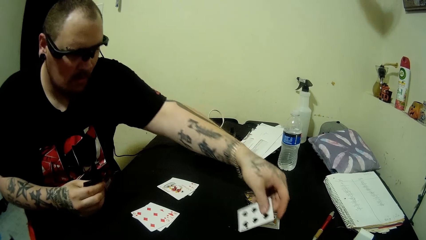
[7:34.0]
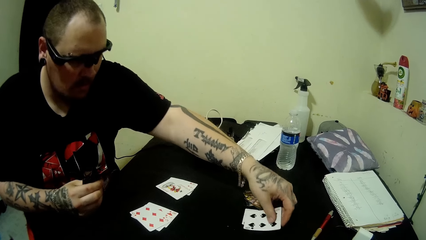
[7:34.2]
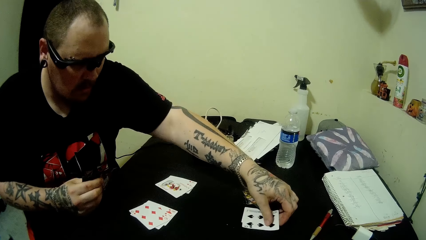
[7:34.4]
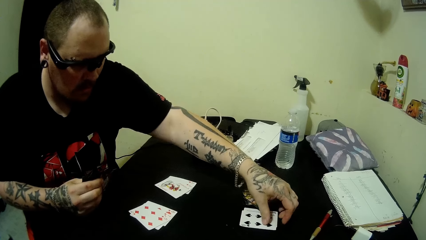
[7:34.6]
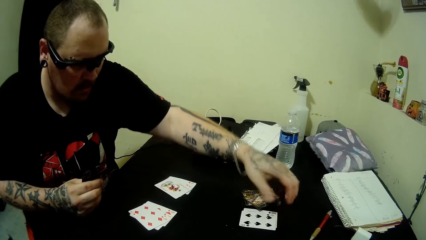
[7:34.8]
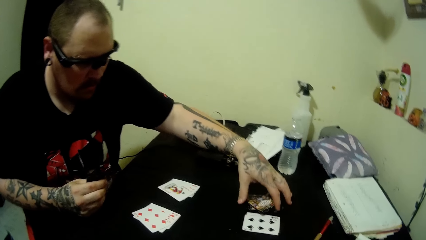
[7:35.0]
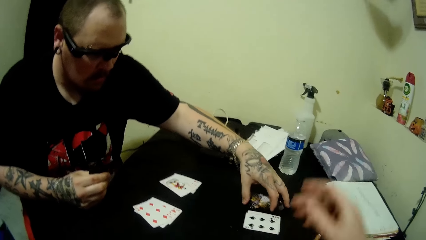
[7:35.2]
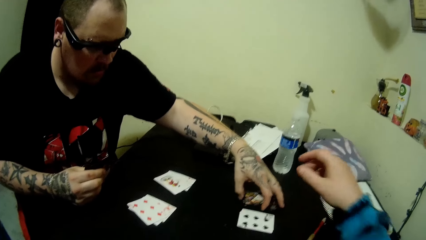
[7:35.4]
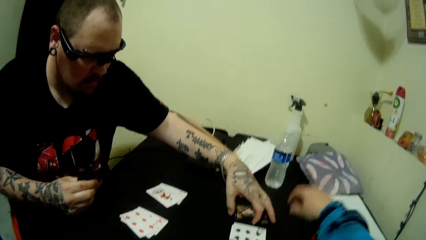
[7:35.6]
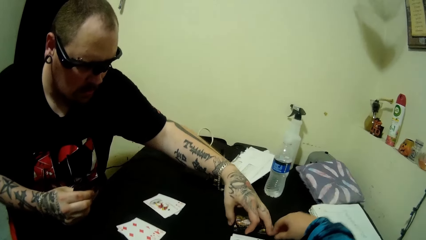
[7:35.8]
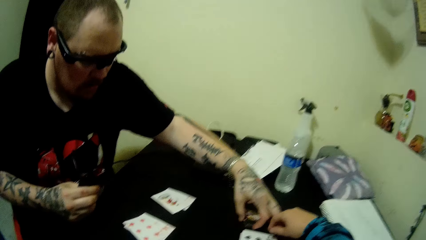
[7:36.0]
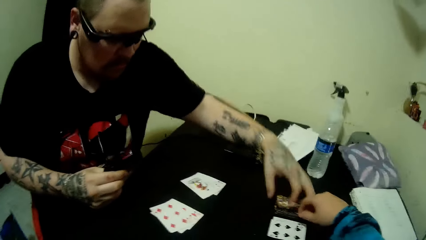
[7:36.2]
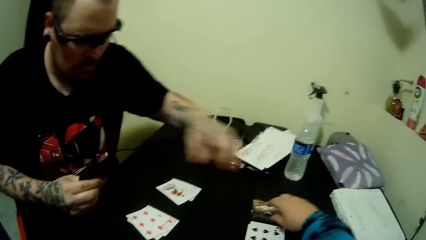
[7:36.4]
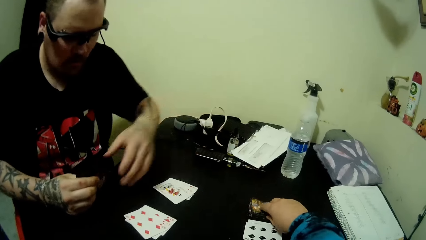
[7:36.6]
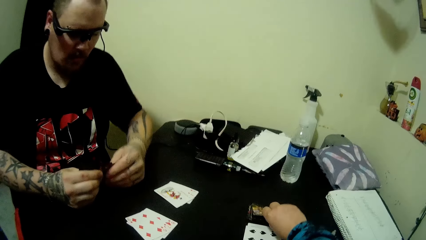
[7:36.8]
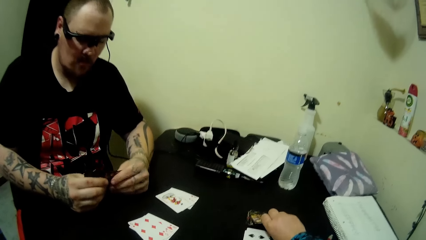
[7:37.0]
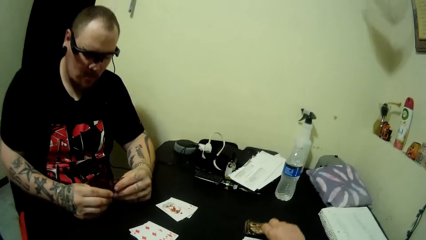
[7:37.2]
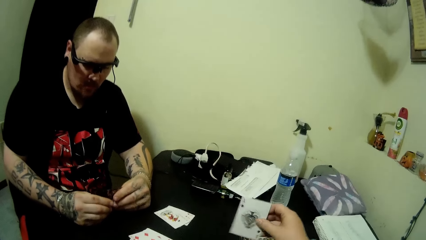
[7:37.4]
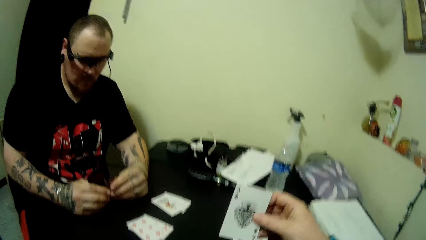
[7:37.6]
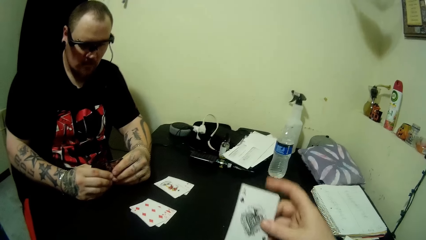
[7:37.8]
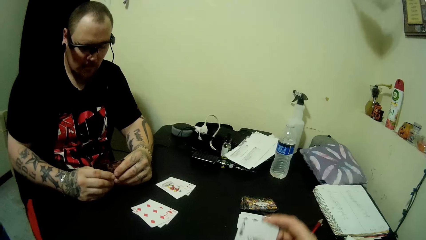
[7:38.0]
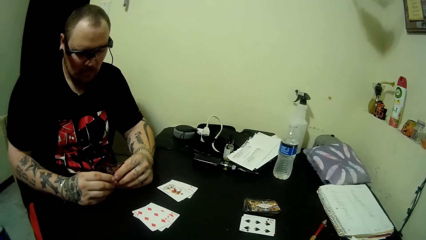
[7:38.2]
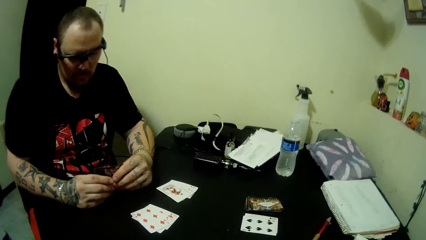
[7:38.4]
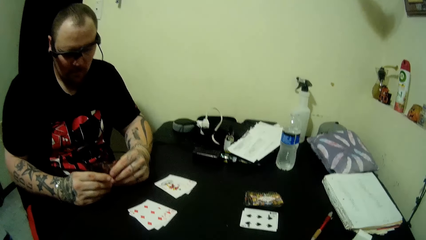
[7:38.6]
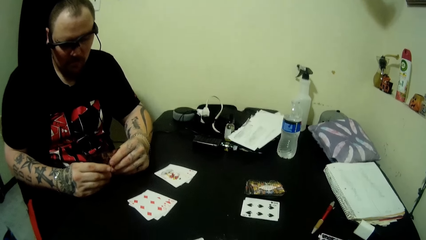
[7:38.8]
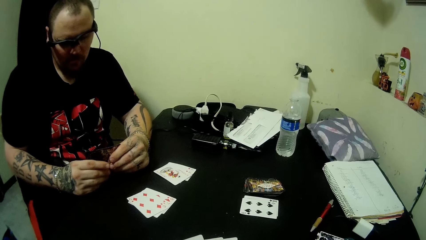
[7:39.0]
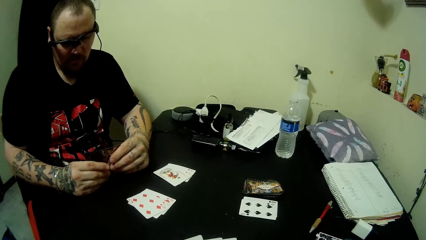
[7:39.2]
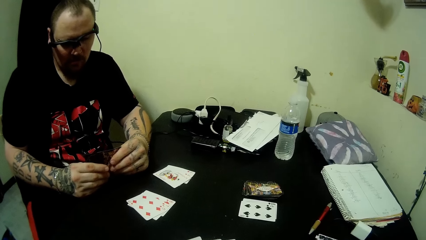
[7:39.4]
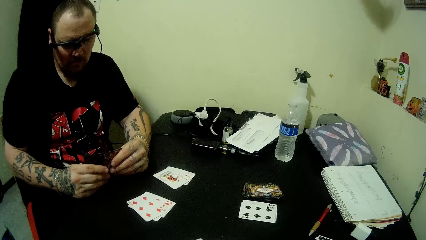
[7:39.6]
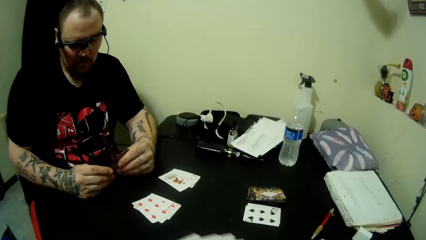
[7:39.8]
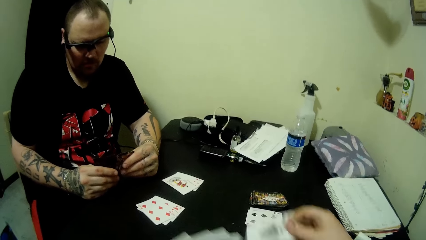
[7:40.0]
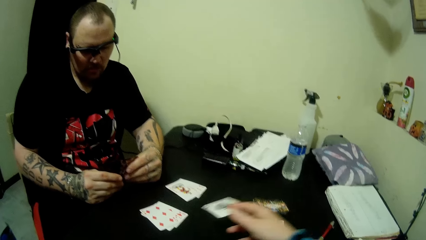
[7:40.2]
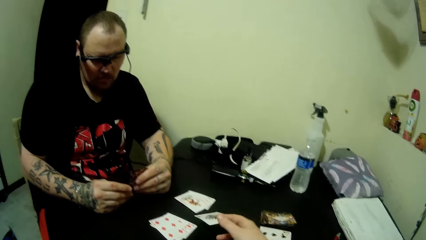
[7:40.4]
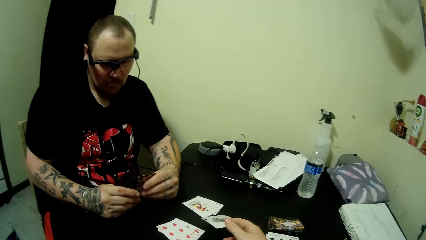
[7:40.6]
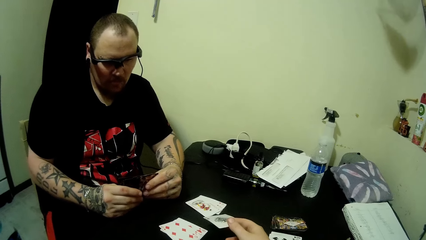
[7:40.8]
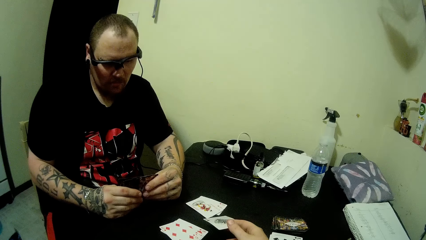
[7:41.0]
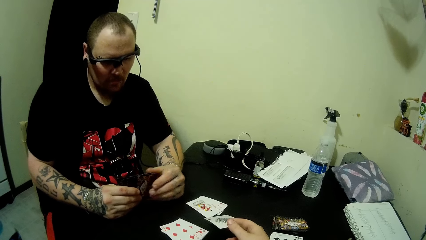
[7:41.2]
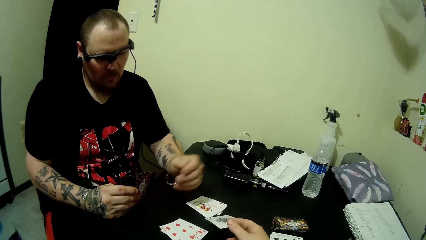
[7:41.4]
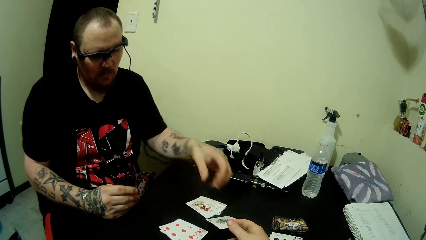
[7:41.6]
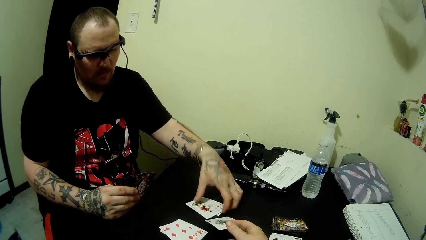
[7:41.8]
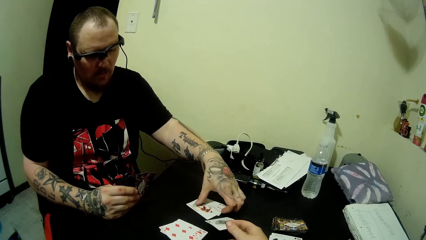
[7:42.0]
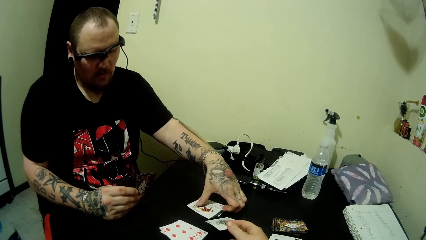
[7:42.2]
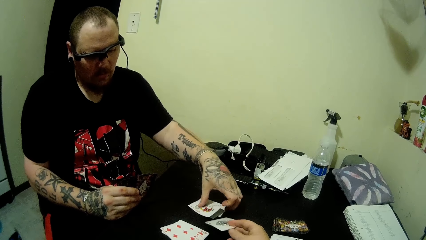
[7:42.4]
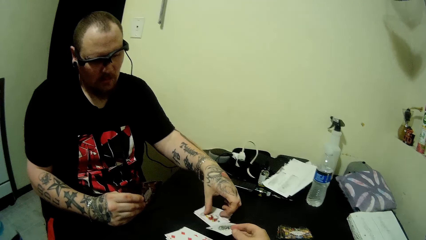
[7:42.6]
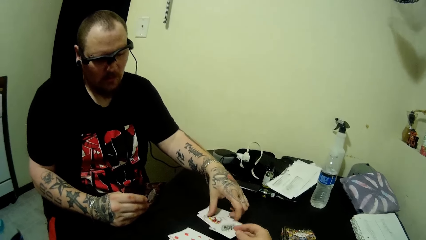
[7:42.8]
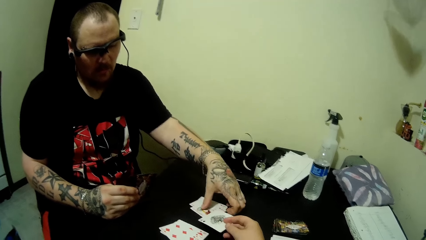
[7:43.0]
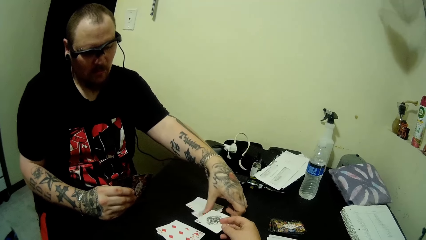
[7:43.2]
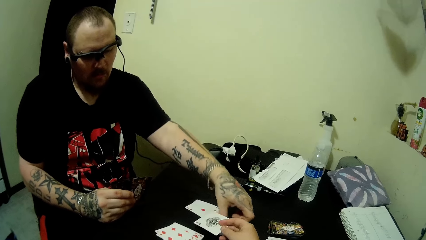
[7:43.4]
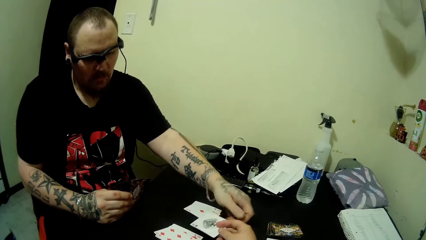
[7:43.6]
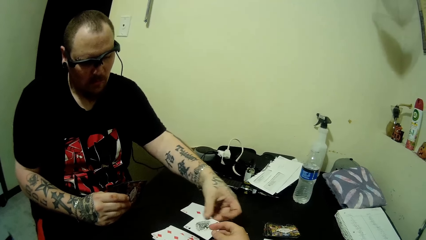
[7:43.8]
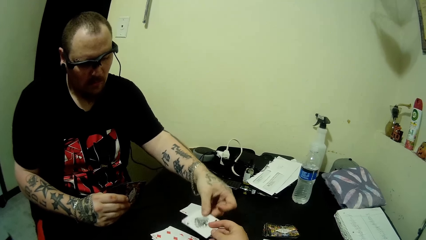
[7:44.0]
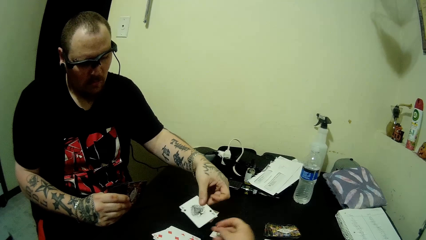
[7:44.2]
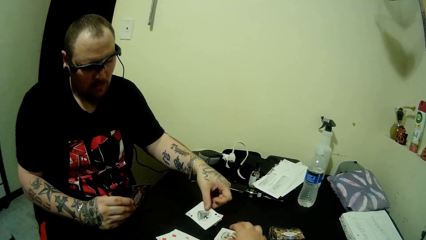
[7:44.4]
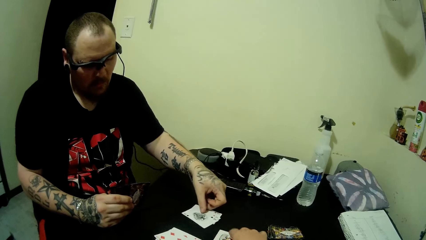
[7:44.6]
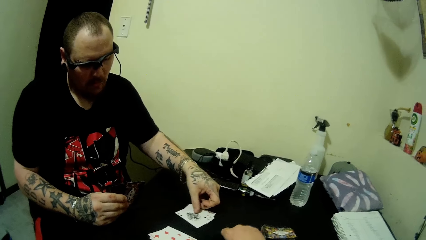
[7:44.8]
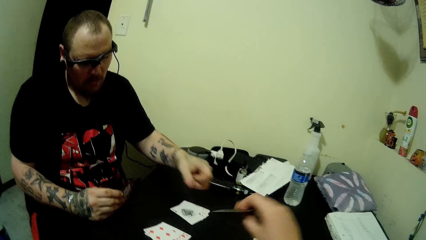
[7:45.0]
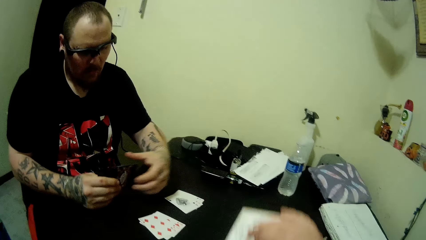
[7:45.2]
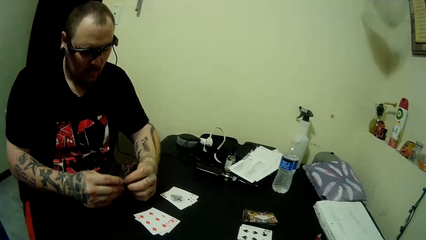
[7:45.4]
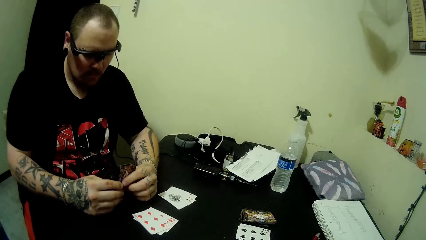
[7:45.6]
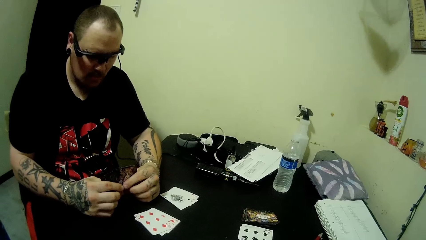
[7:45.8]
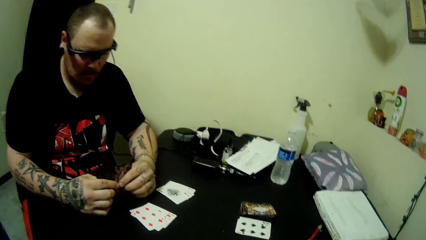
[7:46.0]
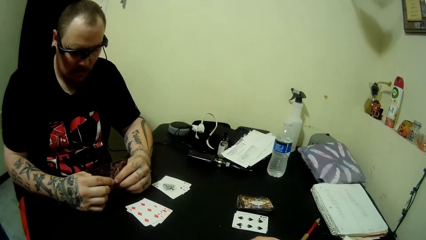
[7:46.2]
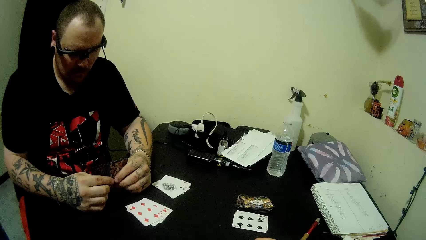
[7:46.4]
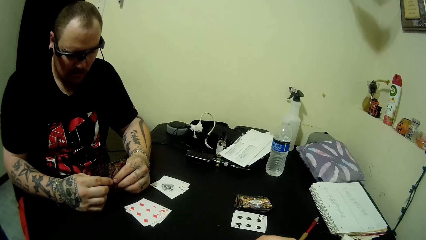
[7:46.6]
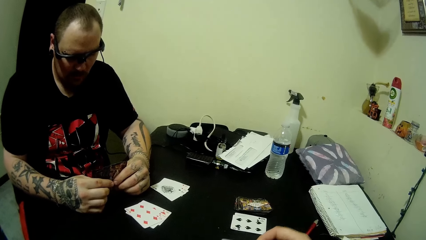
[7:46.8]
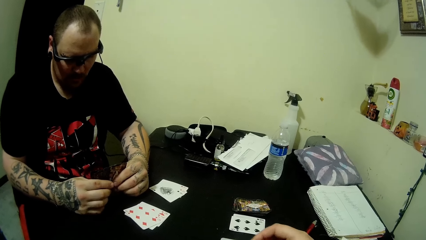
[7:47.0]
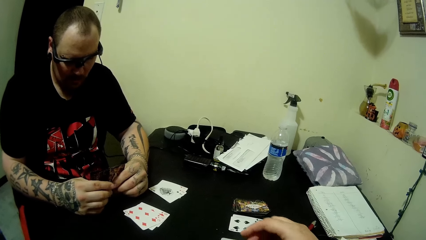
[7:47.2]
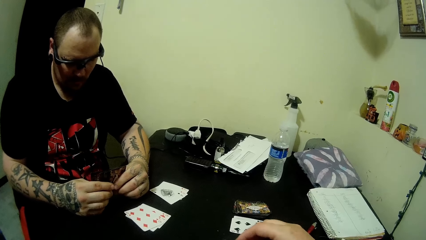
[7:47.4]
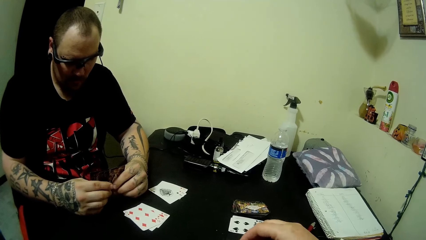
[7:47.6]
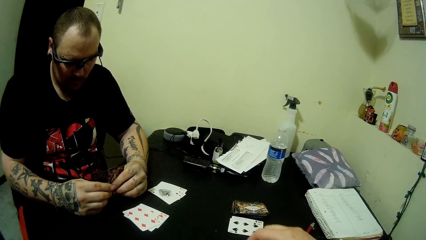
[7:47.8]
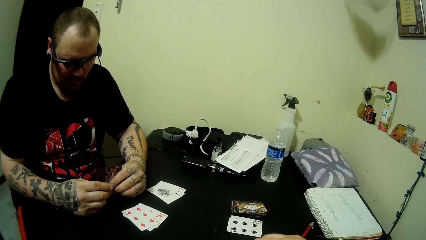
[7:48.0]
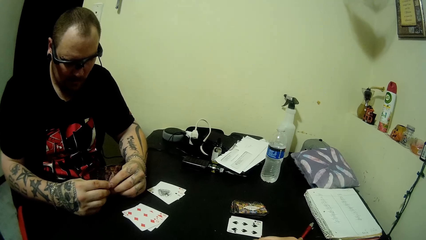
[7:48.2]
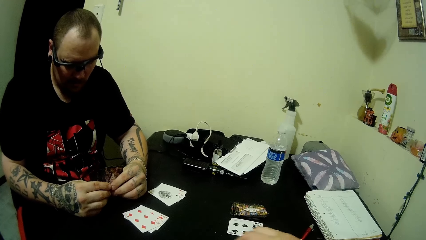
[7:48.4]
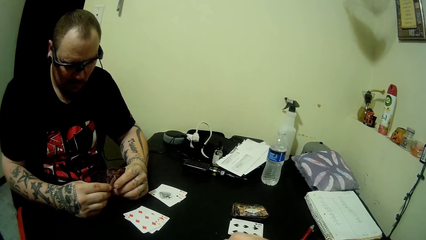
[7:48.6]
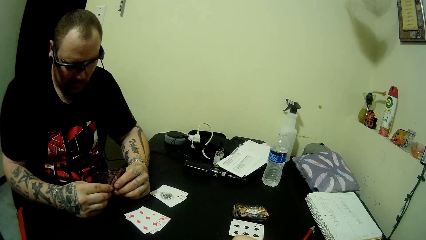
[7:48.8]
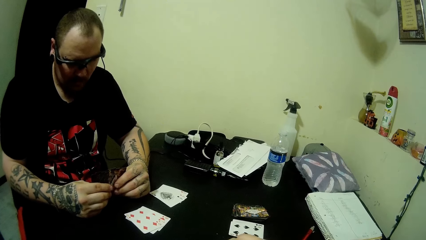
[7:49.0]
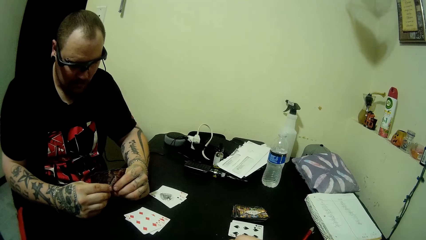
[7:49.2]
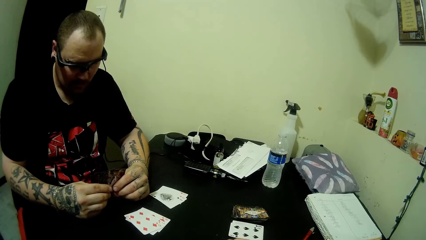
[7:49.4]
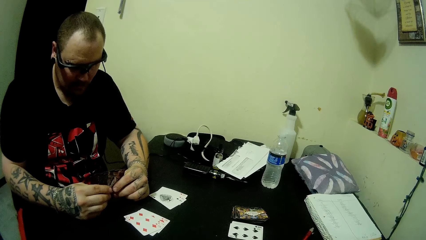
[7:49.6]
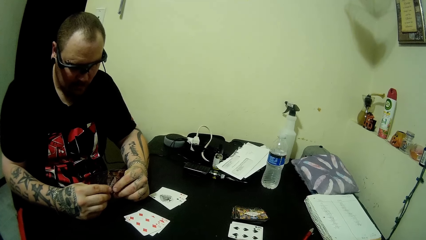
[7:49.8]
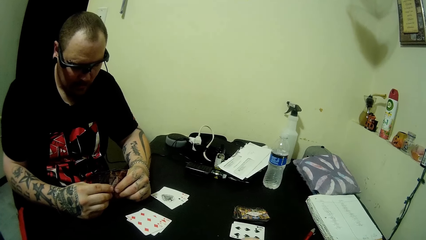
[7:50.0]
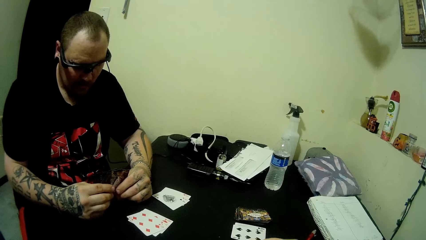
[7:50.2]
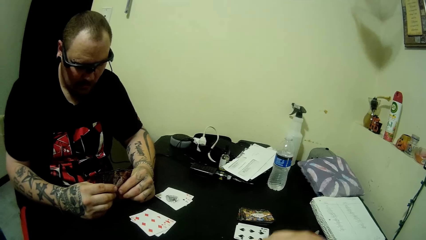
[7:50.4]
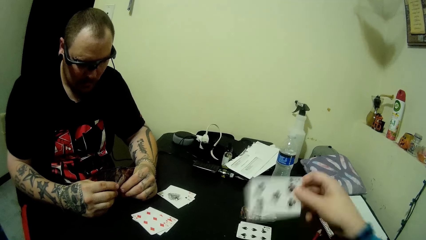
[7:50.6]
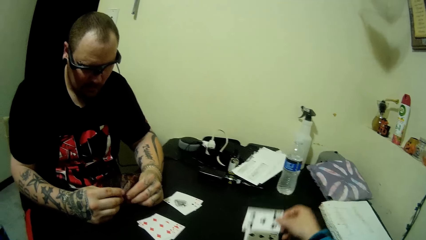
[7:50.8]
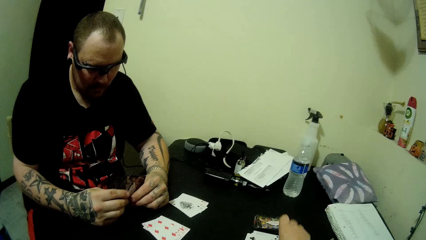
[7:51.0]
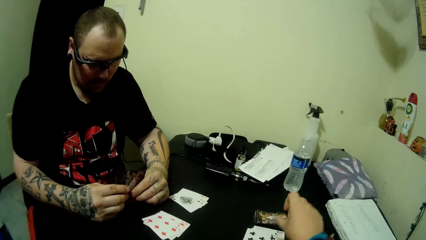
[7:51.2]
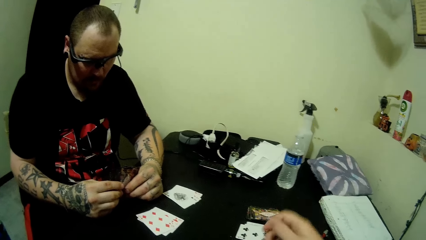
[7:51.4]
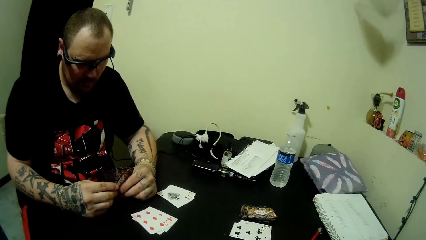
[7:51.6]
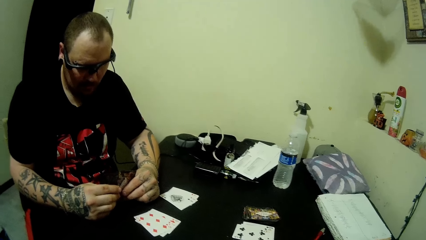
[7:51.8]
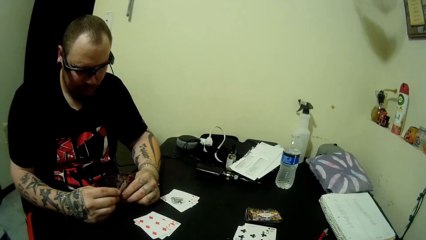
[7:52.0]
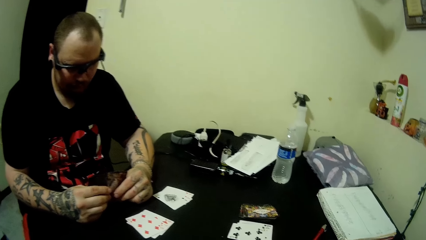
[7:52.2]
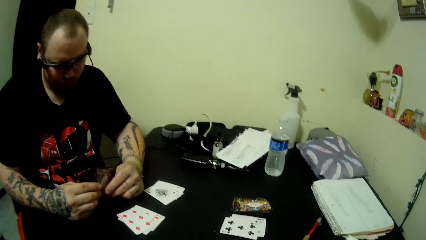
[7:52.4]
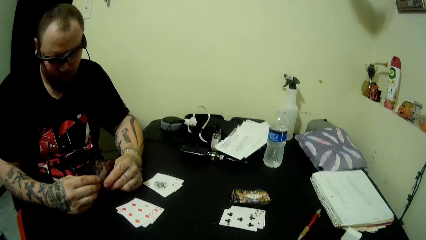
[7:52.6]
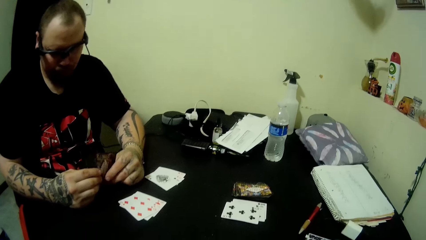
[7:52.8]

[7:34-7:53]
The camera wearer drops a card on the table. A man puts down the play card. The camera wearer adjusts some cards on the table with his left hand. He picks up a card on the table with his right hand. The man looks at the play cards. The camera wearer thrusts out a card towards the man. He gives the card to the man. The man moves a card on the table with his left hand, collects the card from the camera wearer with his left hand, and drops the card on the table. The camera wearer picks up a card on the table with his right hand. He arranges the play cards. He drops a card on the table.
